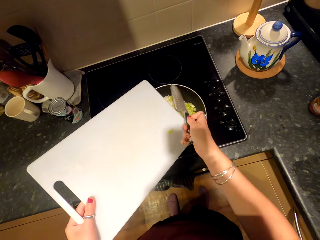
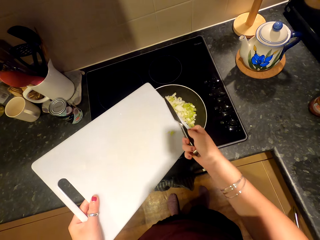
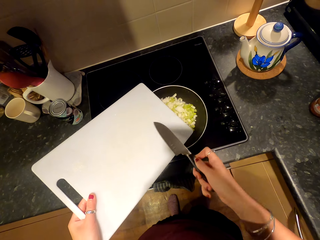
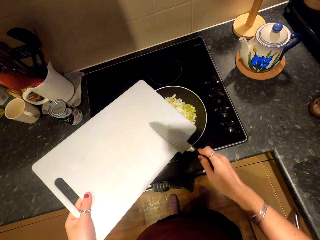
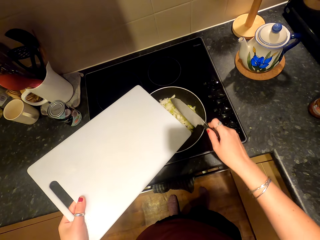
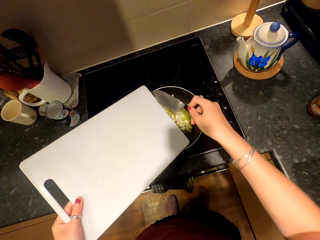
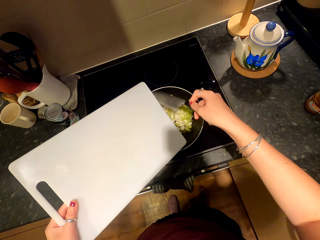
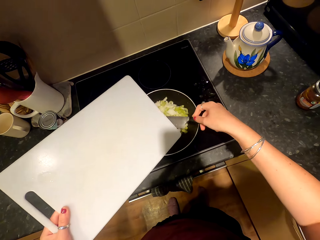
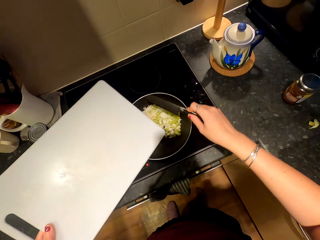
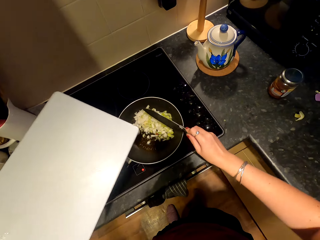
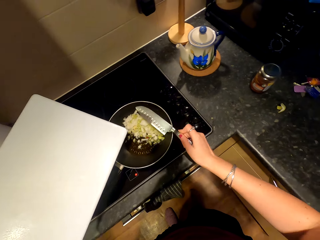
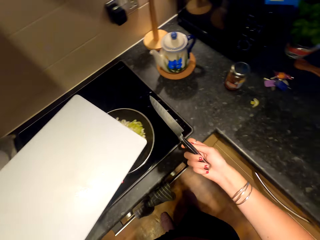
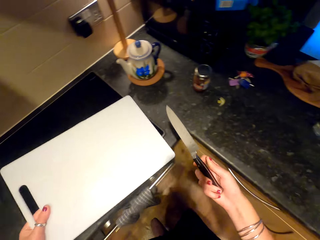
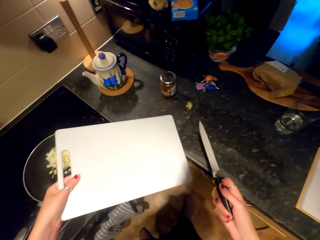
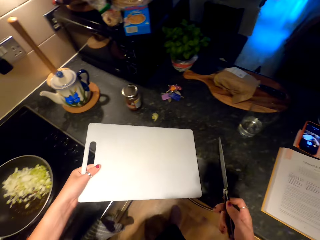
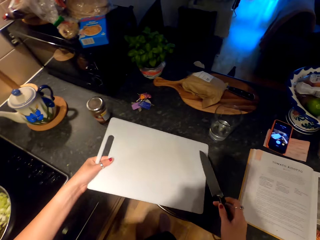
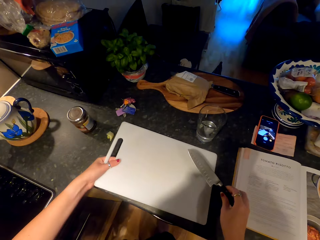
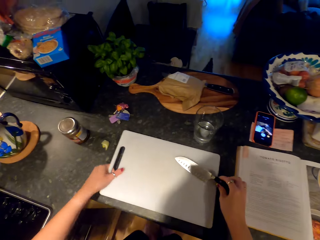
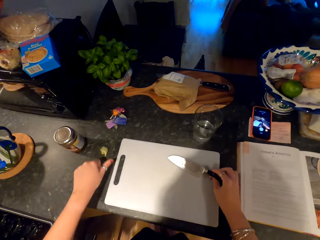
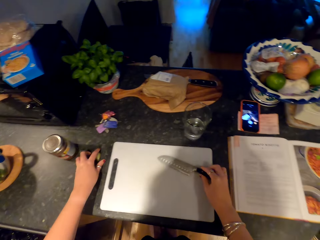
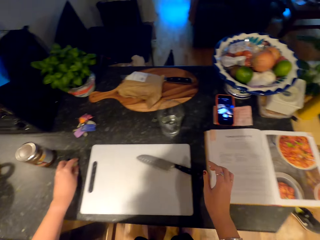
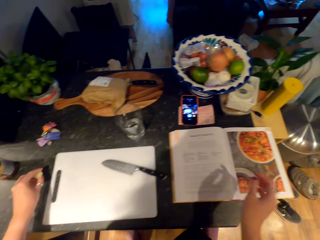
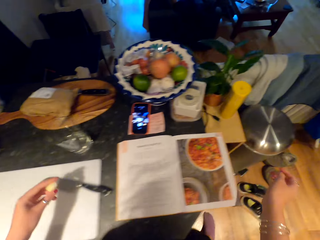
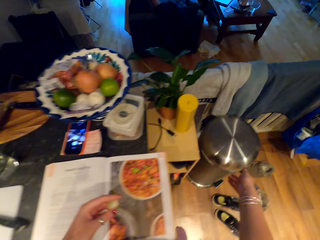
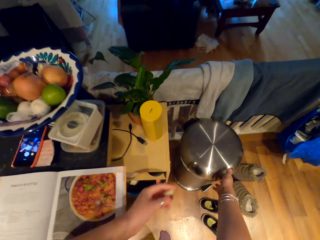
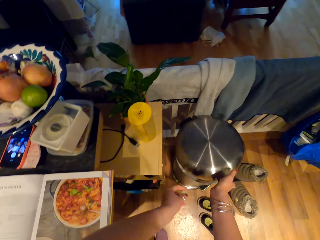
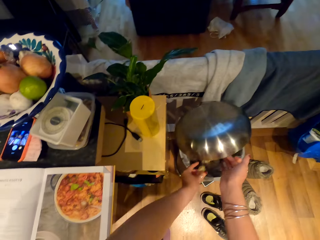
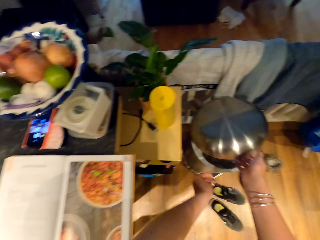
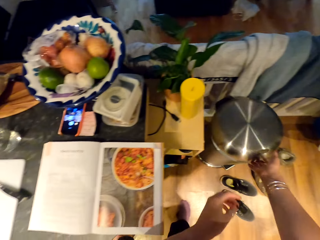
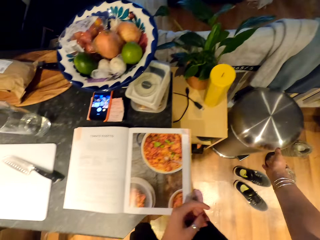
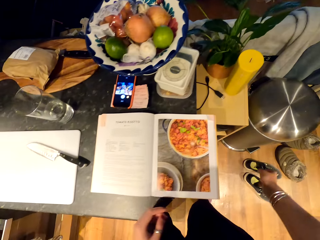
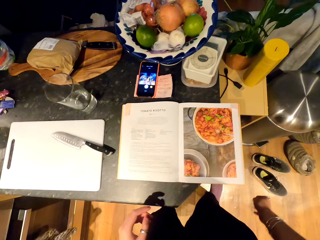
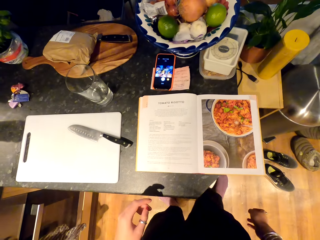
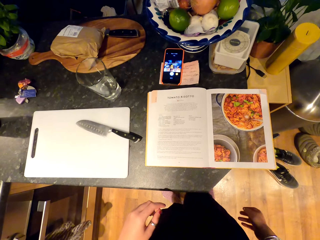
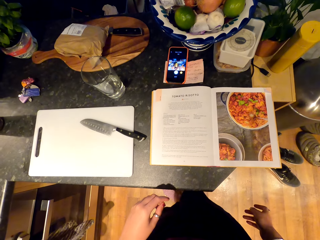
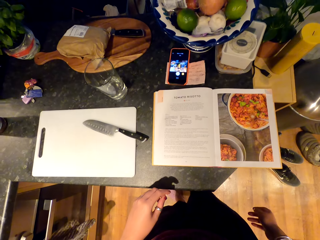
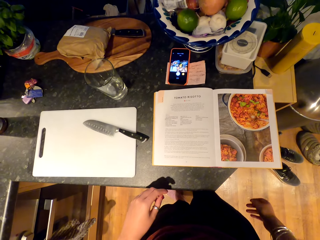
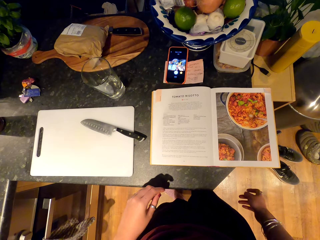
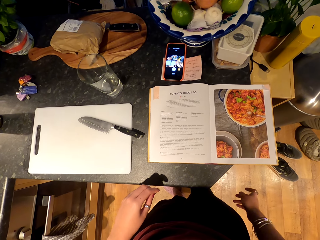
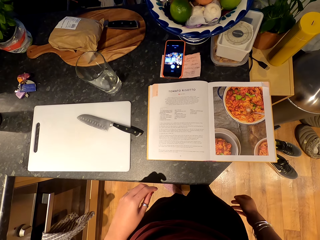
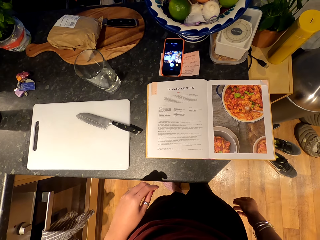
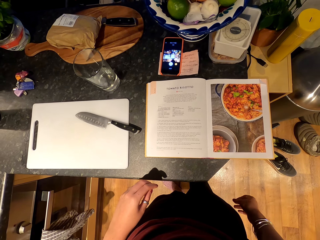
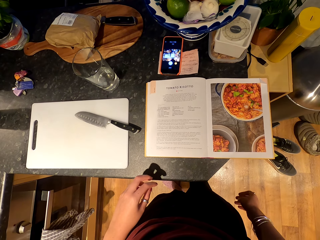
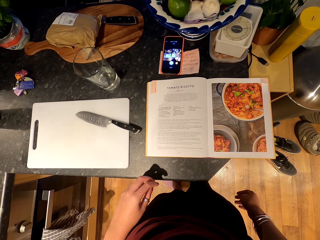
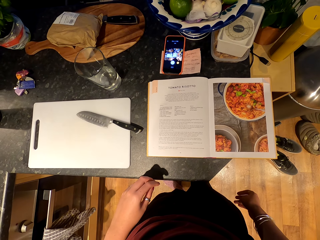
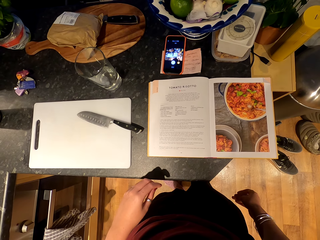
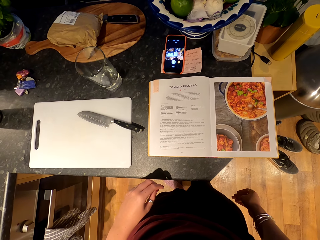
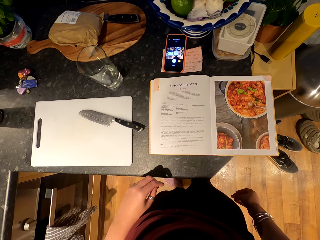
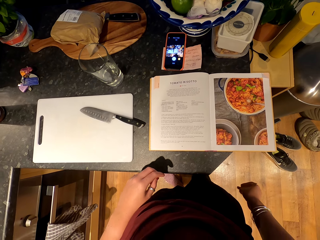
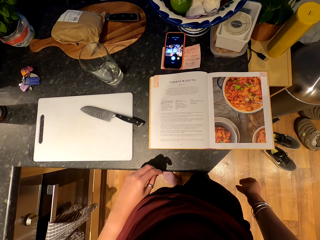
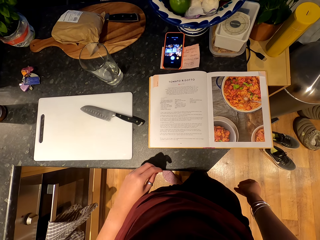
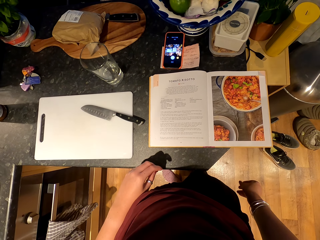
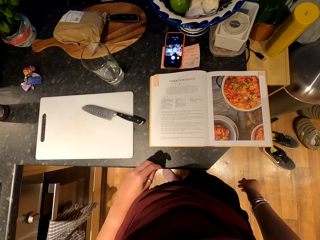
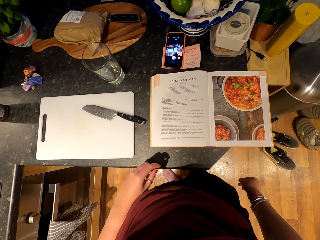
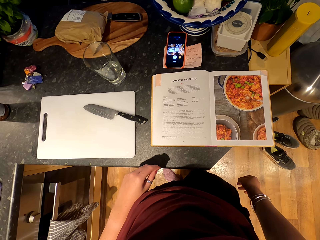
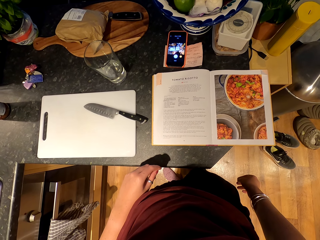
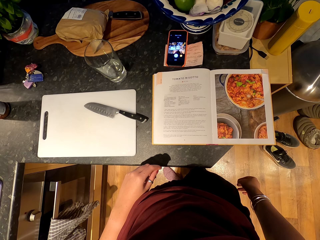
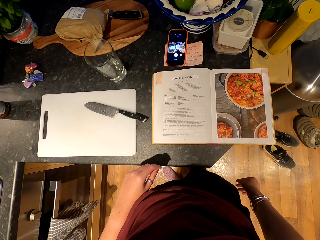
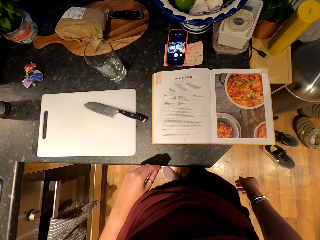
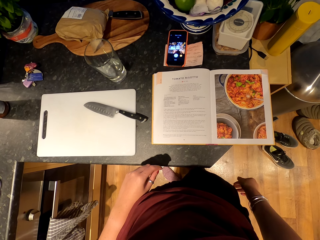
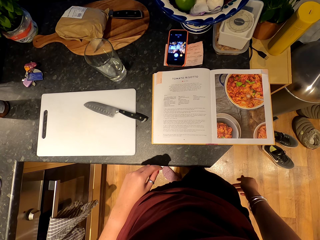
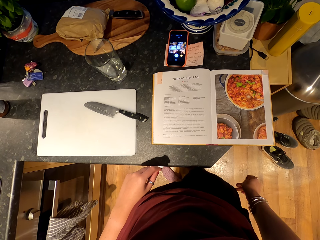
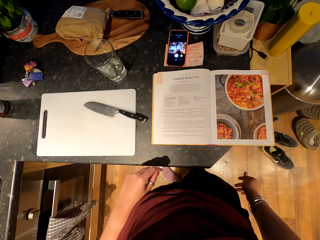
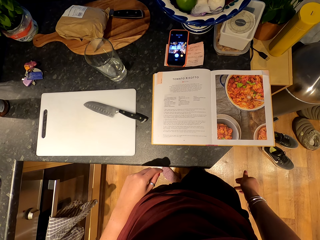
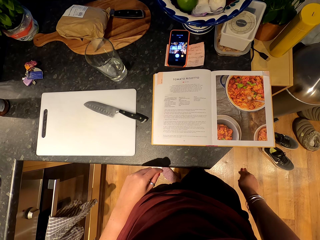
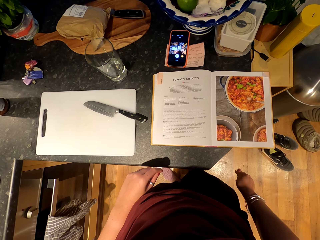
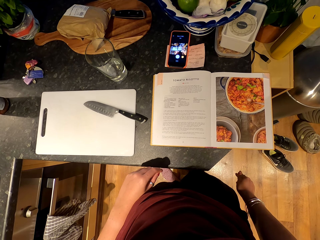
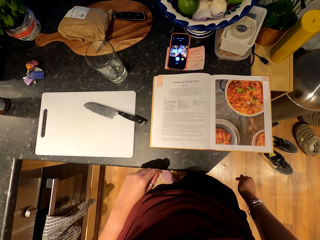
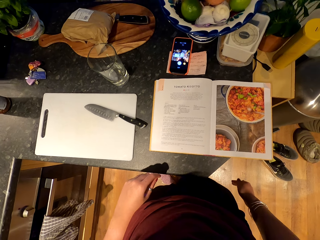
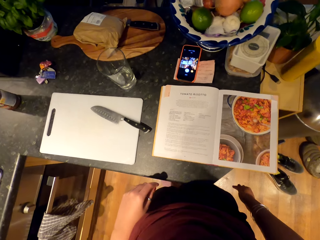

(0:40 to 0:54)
The camera wearer wipes the knife on the chopping board. They dip the knife in the pot. They spread the onion with the knife. They place the knife on the counter. They turn around. They lift up the chopping board. They throw a vegetable. They place the knife on the chopping board. They open the bin with the left hand. They move towards the bin. They put a paper in the bin. They close the bin. They move their hands. They move to the left. They read a book. They move the fingertips.

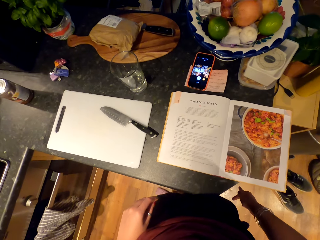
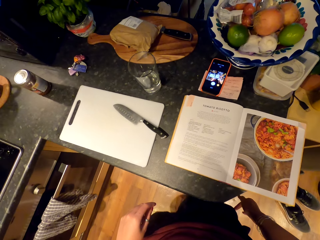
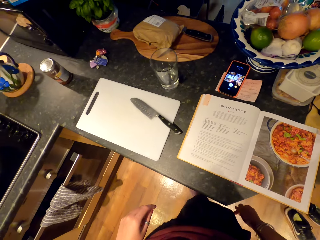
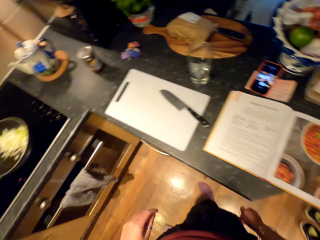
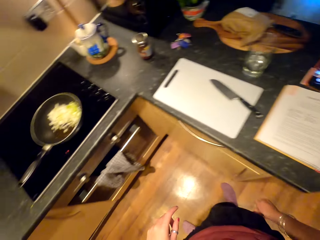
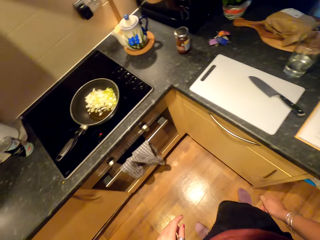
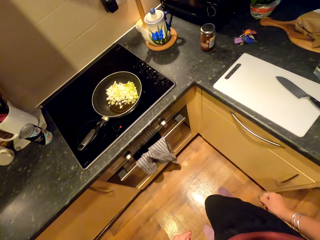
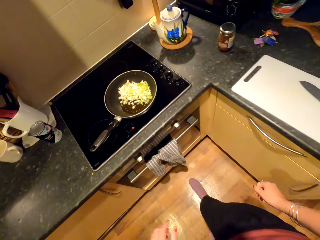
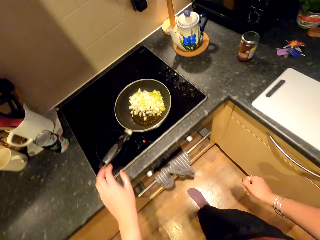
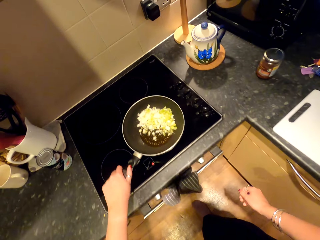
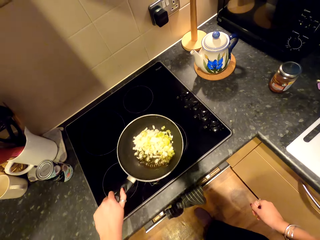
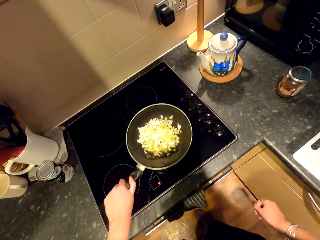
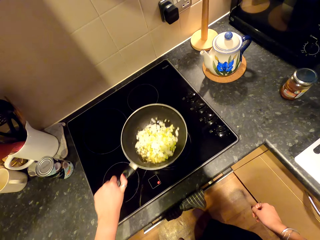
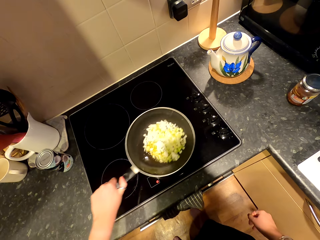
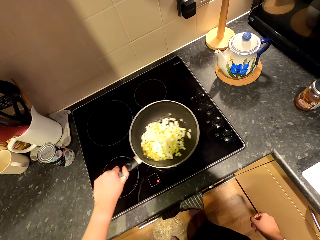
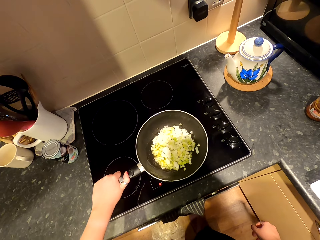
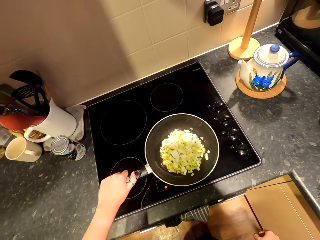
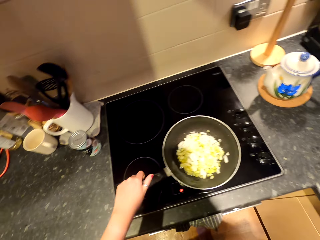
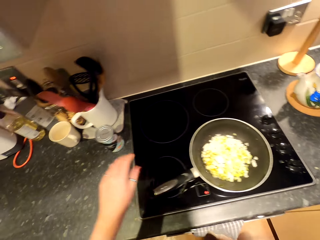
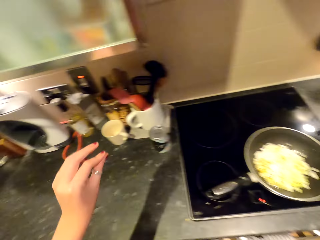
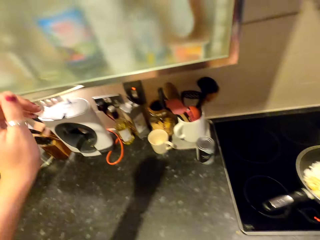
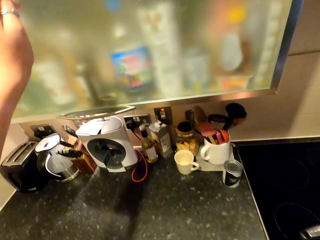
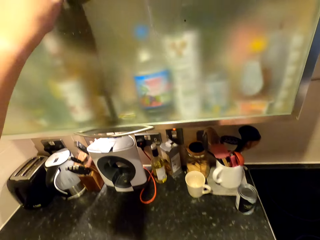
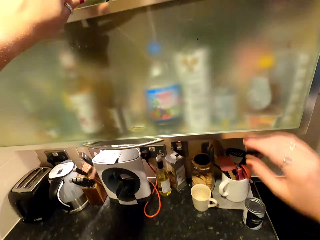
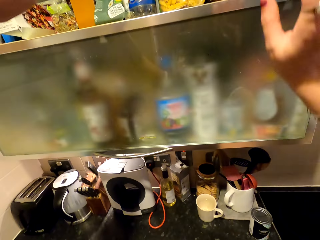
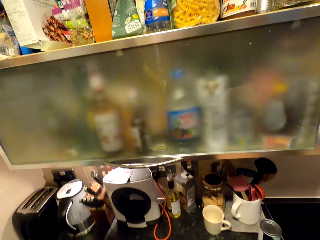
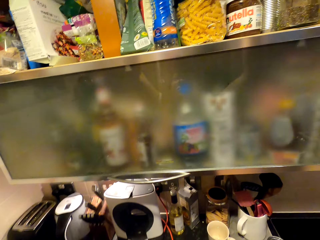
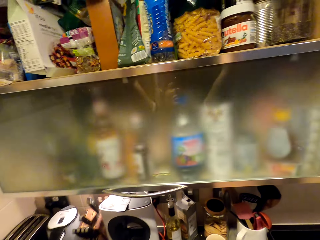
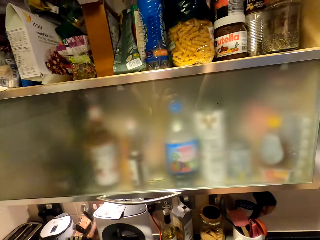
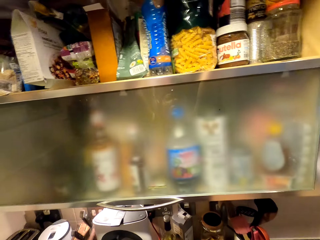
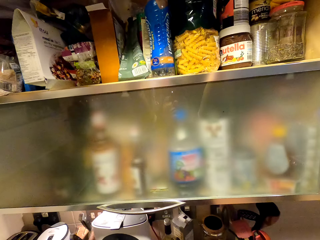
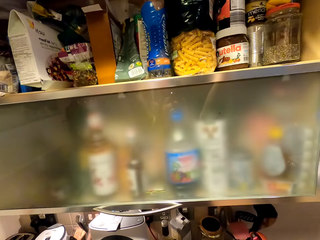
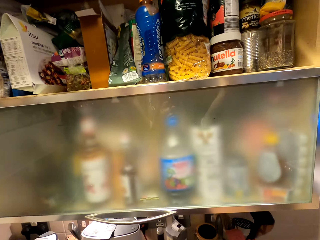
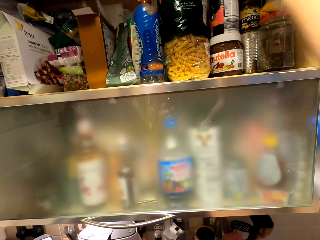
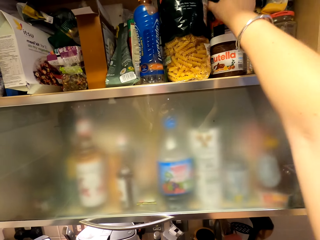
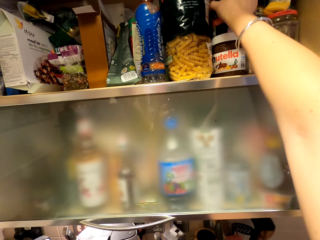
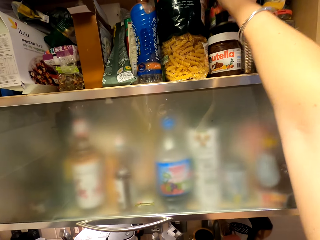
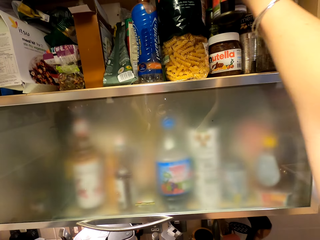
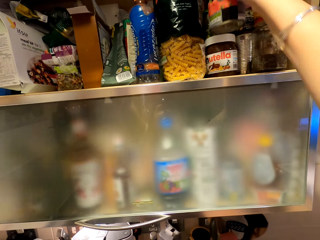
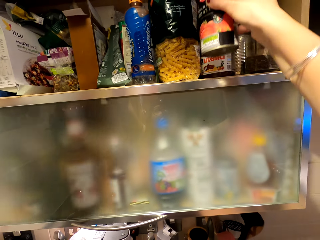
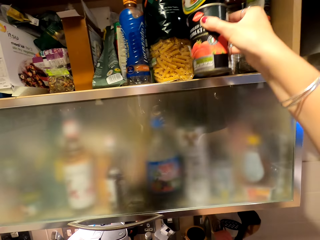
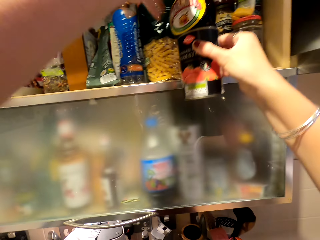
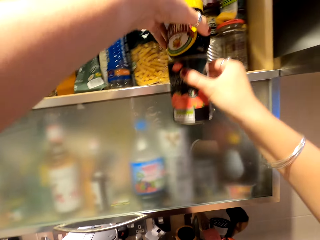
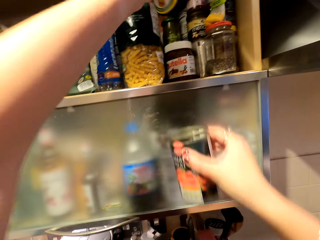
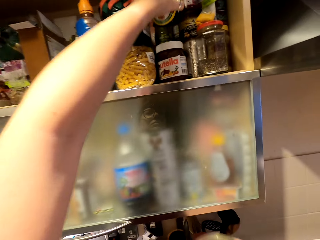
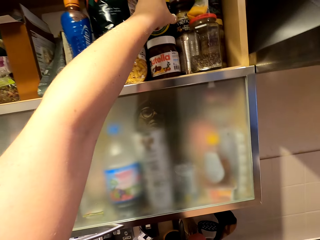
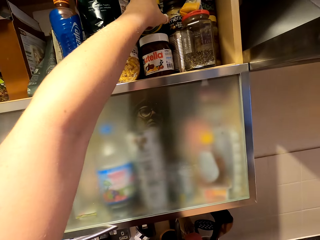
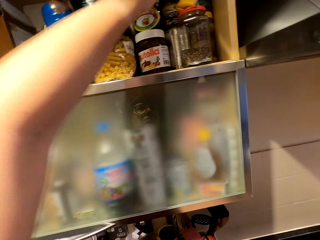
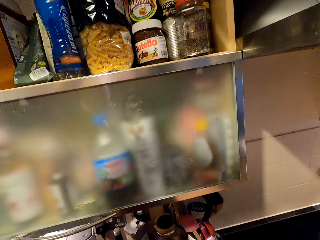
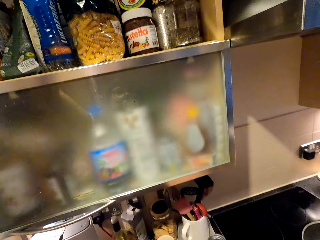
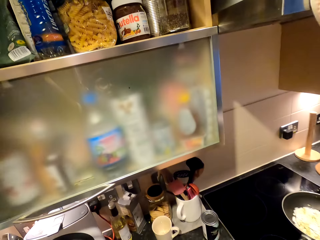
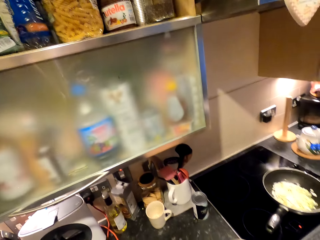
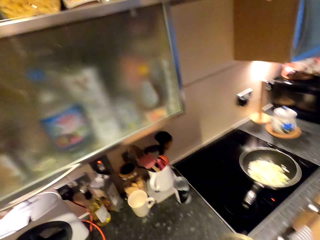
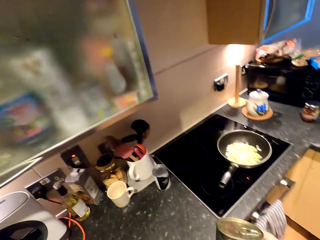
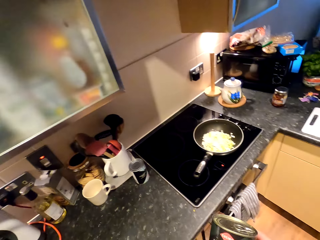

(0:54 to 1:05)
The camera wearer moves towards the stove. She turns around. She moves the pan. She shakes the pot. She lifts up her hand. She places the pot on the stove. She opens the glass door. She lifts up the door. She picks out an ingredient. She puts the ingredient down. She places the ingredient back on the shelf. She picks up an ingredient.
